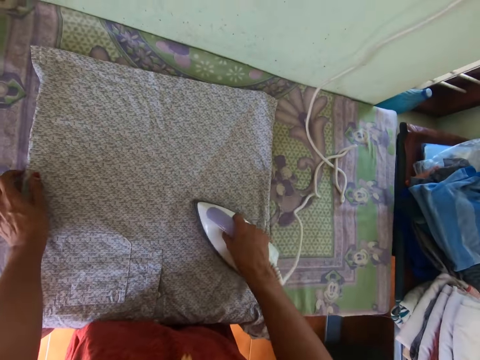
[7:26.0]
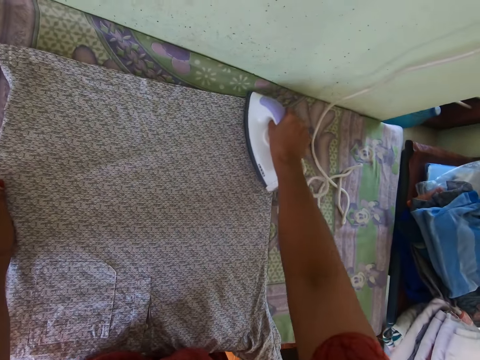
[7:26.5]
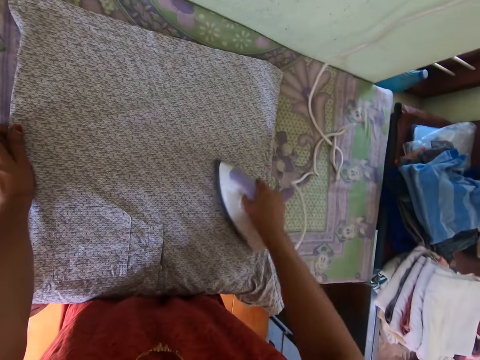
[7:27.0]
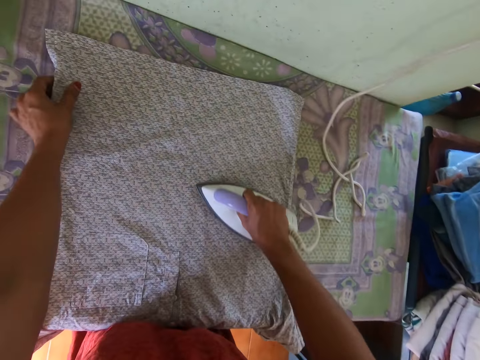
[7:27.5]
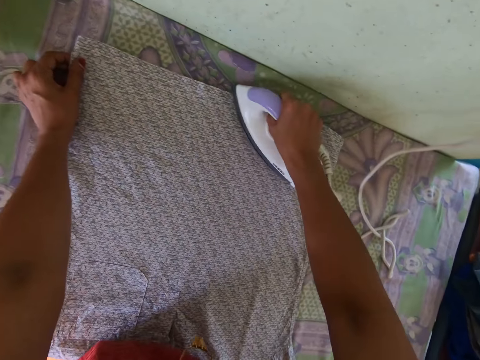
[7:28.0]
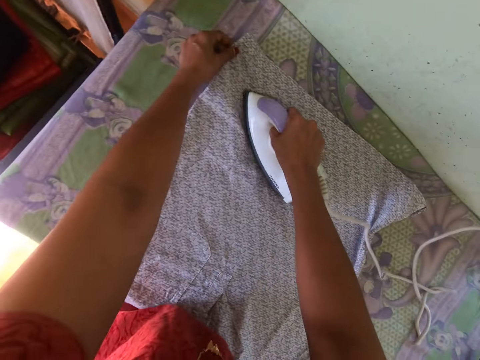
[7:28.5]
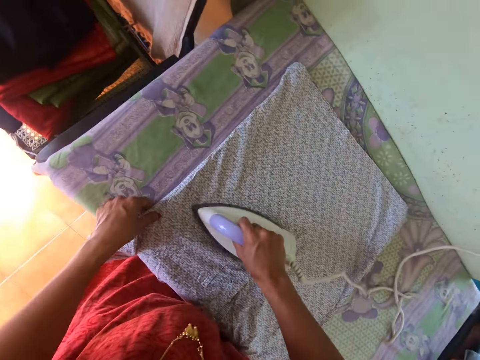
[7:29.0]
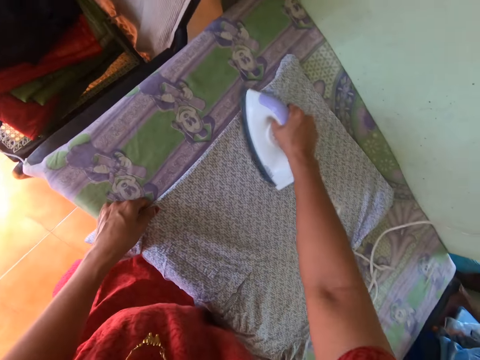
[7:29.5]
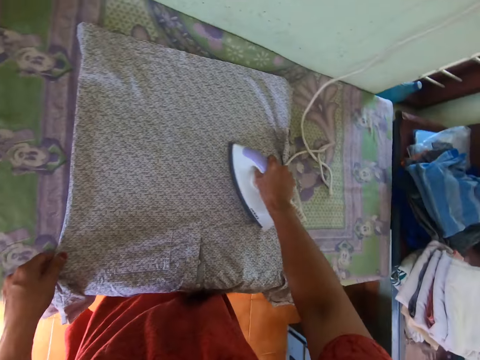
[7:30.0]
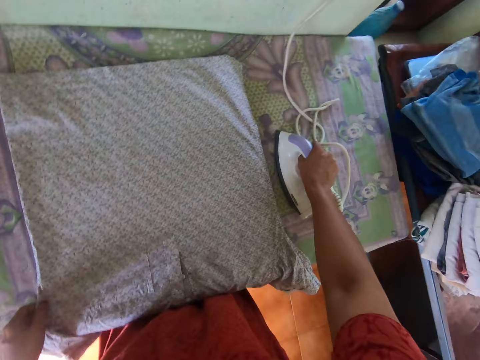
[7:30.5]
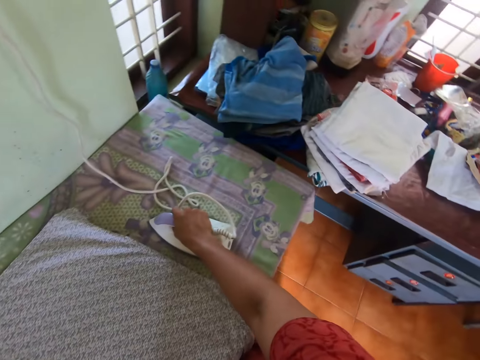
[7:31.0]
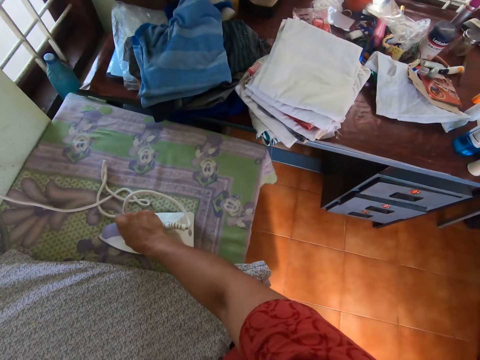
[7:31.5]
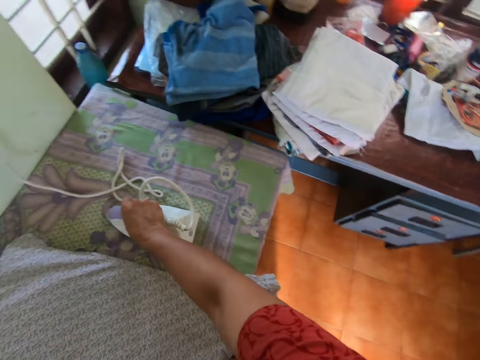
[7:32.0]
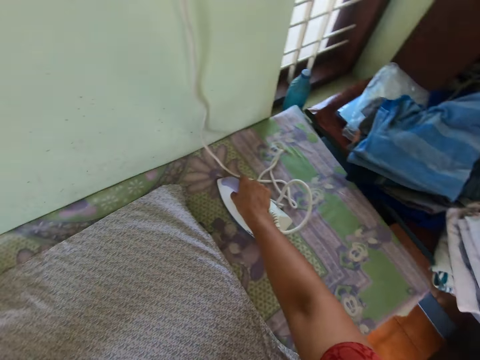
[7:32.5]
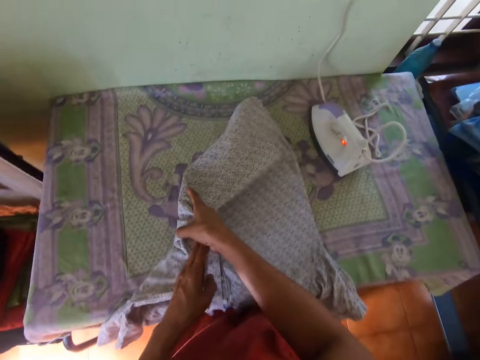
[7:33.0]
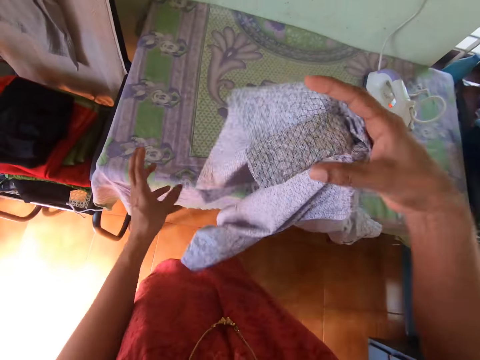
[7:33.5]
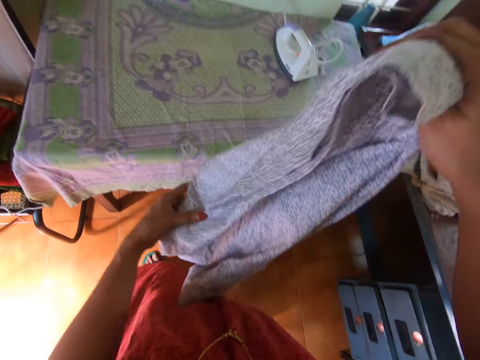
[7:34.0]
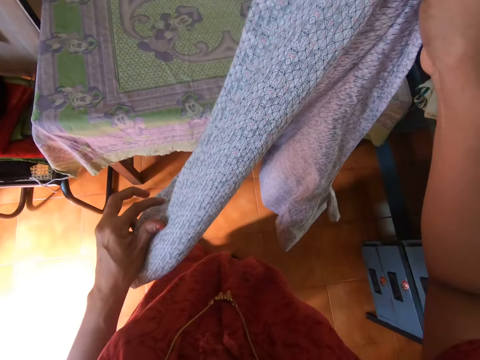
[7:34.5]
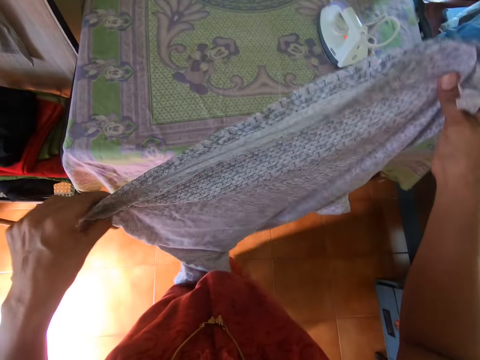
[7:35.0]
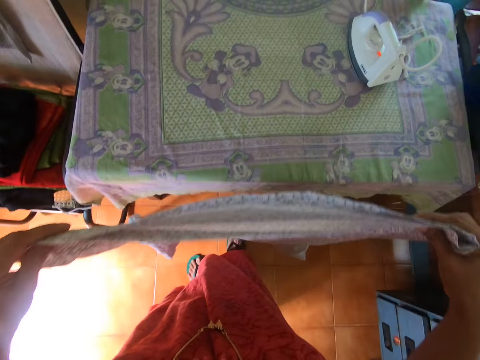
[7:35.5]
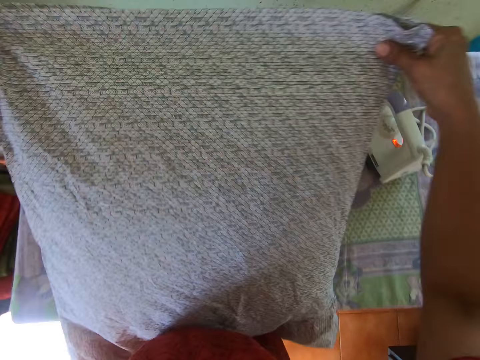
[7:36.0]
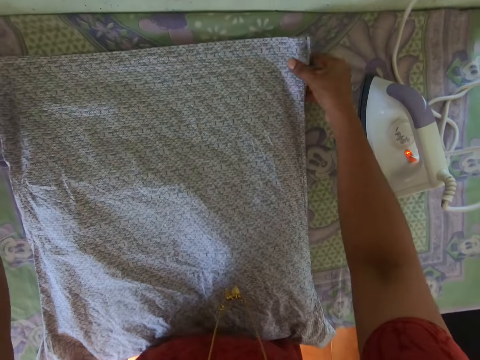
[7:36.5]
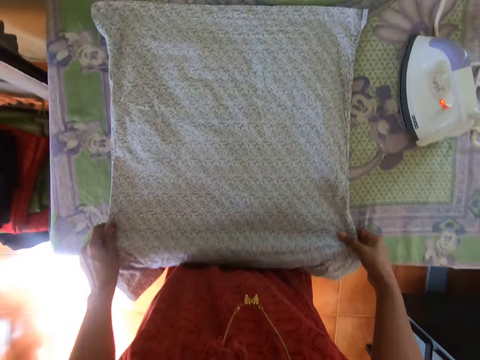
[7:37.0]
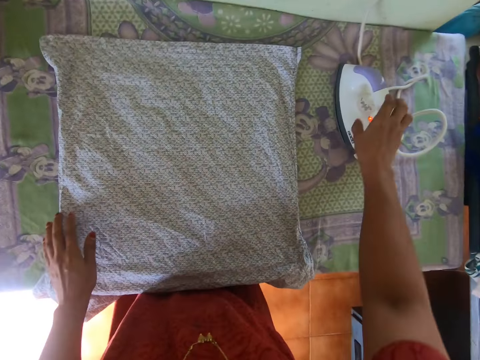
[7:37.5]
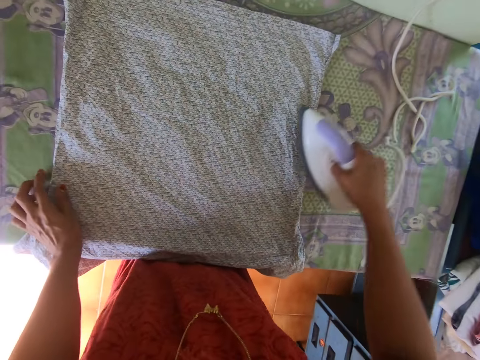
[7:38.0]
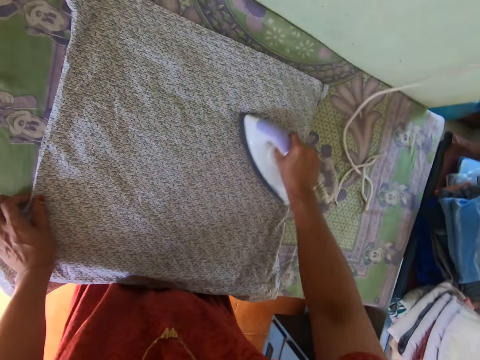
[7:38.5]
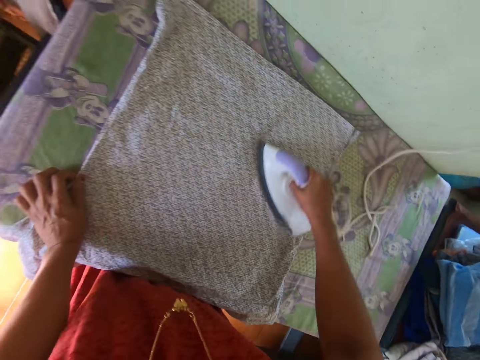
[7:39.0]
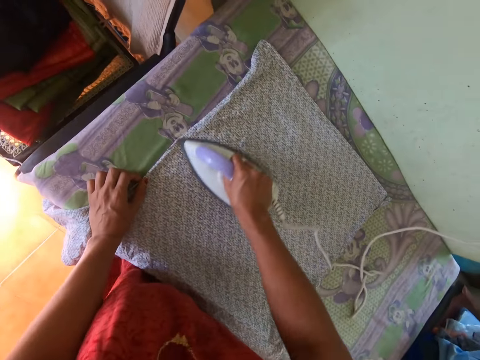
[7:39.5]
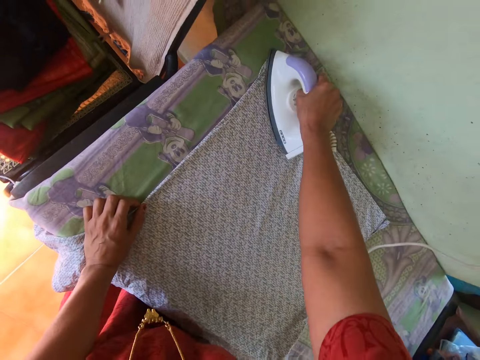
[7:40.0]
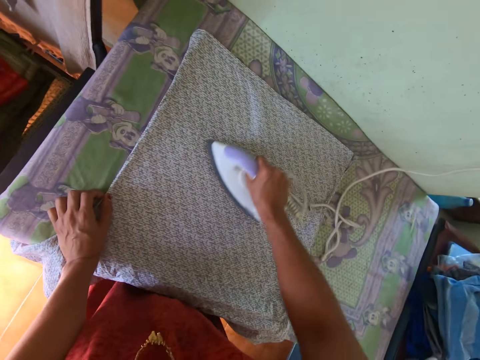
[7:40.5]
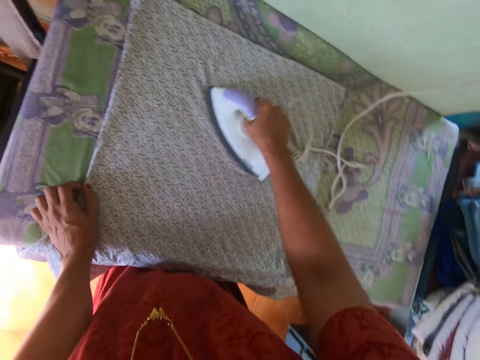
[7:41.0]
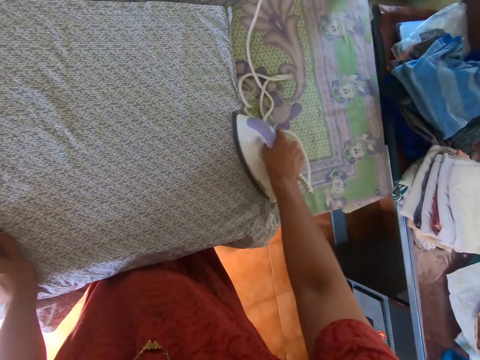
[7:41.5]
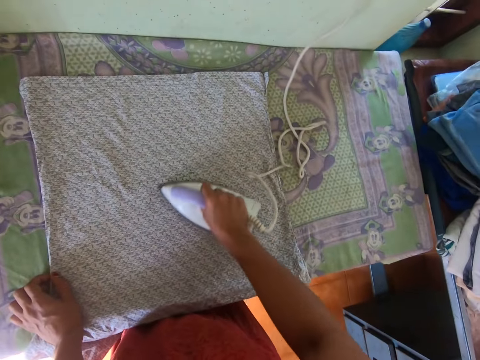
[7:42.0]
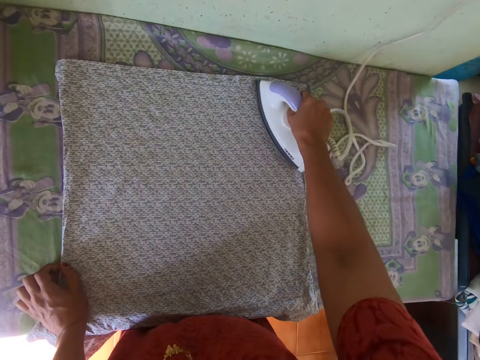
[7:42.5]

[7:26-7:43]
The camera wearer picks the pressing iron from the table with her right hand. She smoothens the shirt on the table with the pressing iron in her right hand. She holds the shirt on the table with her left hand. She picks the shirt from the table with both hands. She turns the t-shirt around. She drops the shirt on the table with both hands. She adjusts the shirt on the table with both hands. She picks the pressing iron from the table with her right hand. She smoothens the shirt on the table with the pressing iron in her right hand.

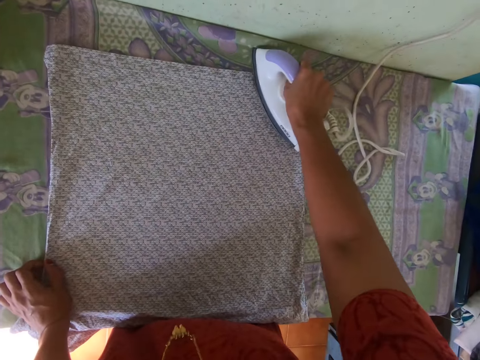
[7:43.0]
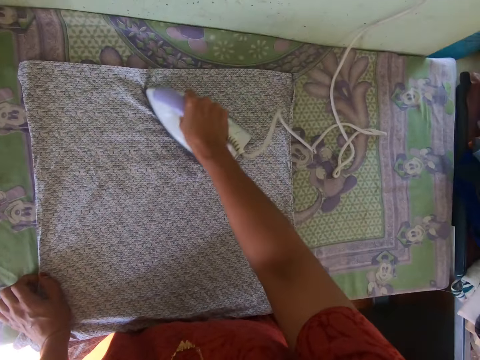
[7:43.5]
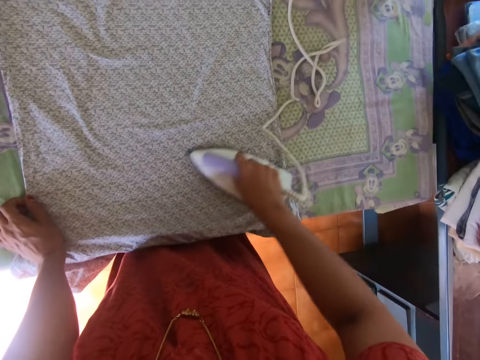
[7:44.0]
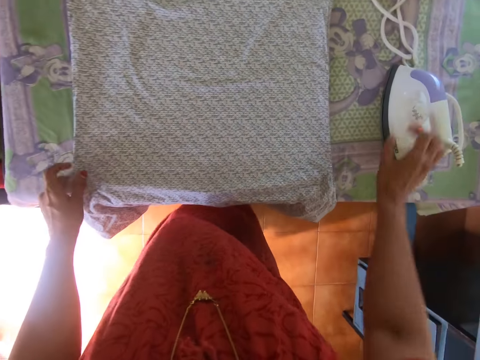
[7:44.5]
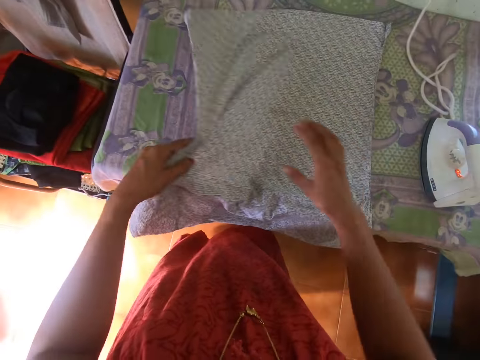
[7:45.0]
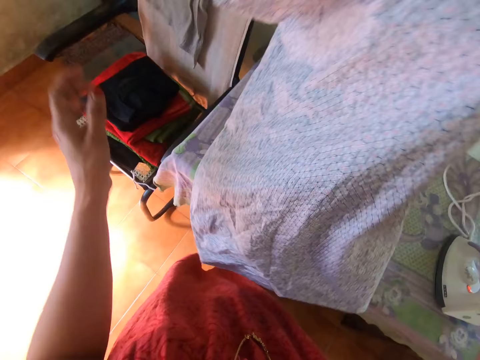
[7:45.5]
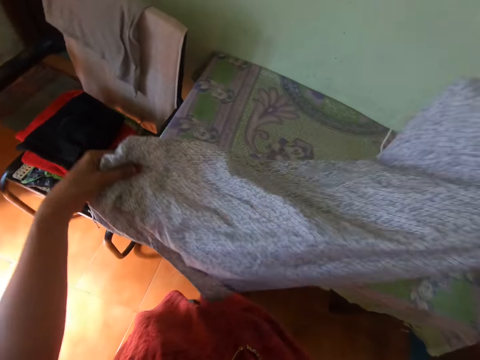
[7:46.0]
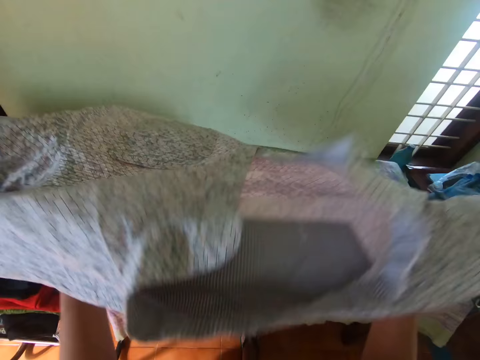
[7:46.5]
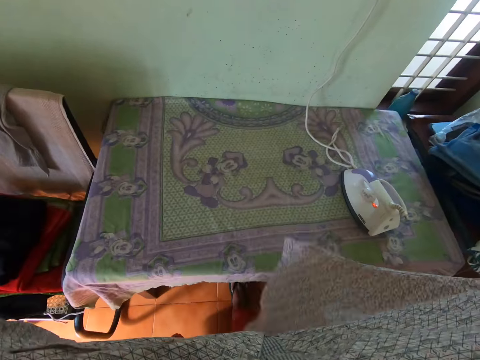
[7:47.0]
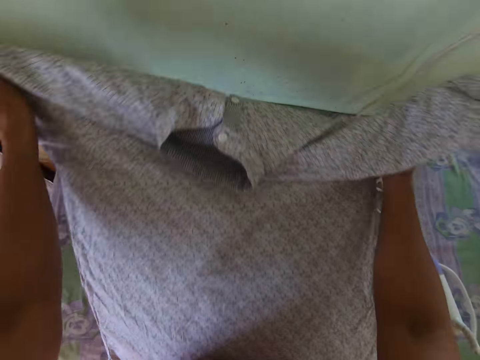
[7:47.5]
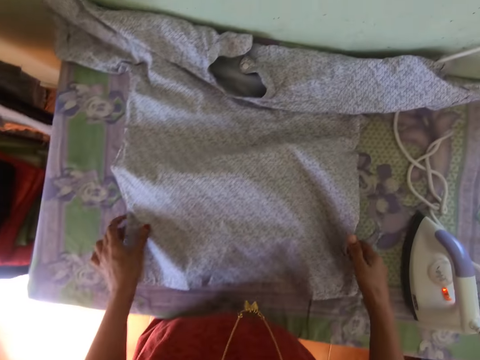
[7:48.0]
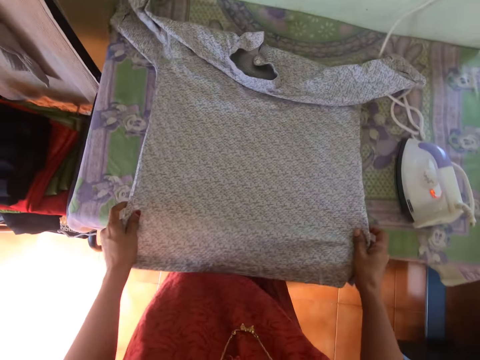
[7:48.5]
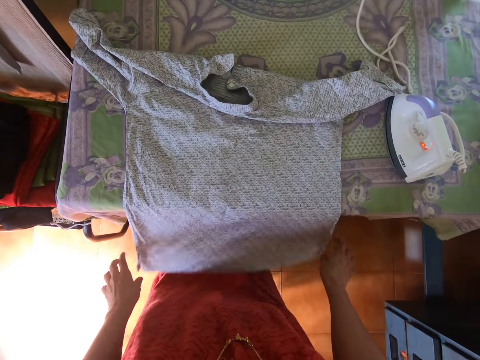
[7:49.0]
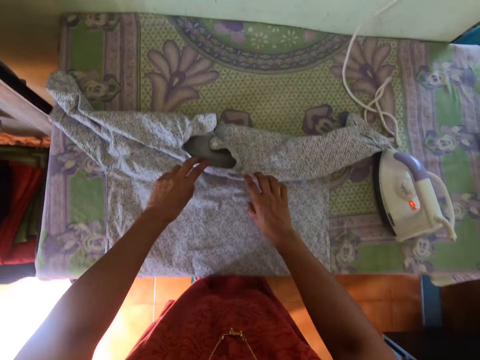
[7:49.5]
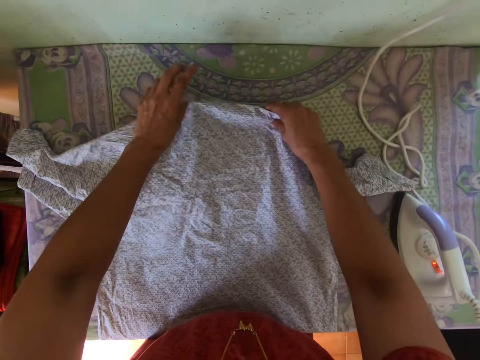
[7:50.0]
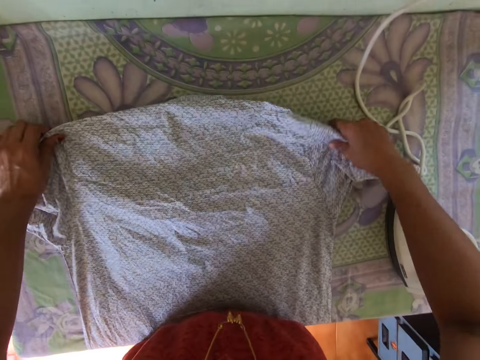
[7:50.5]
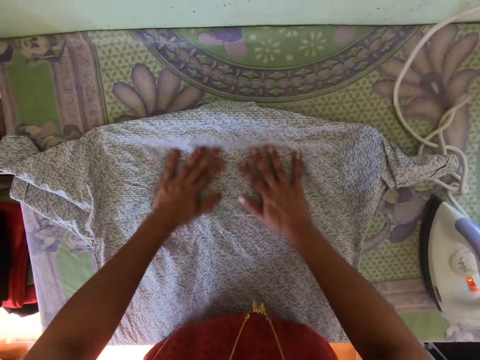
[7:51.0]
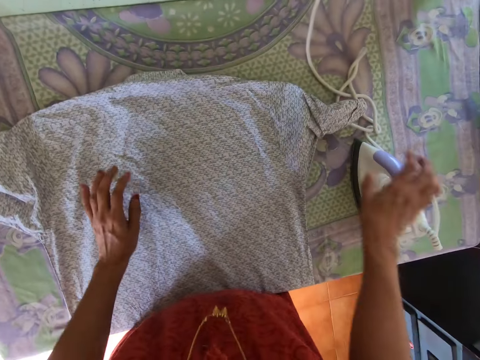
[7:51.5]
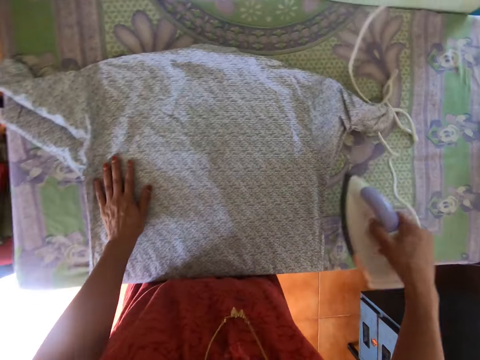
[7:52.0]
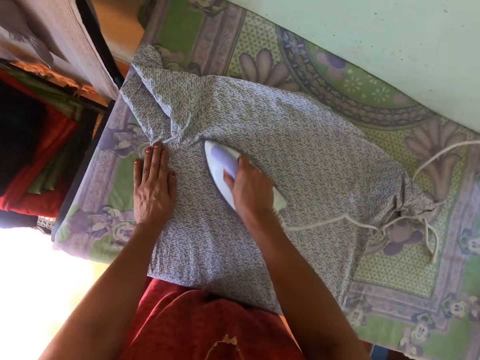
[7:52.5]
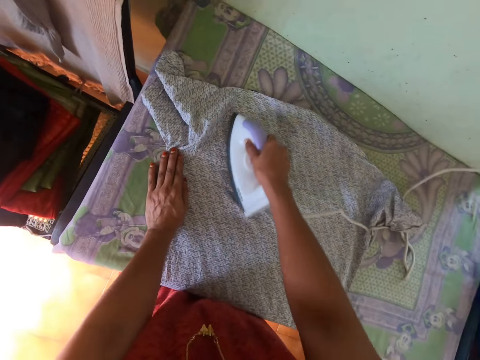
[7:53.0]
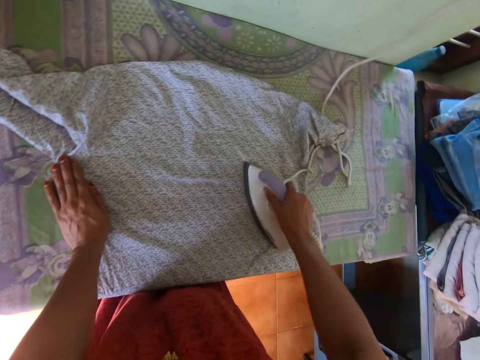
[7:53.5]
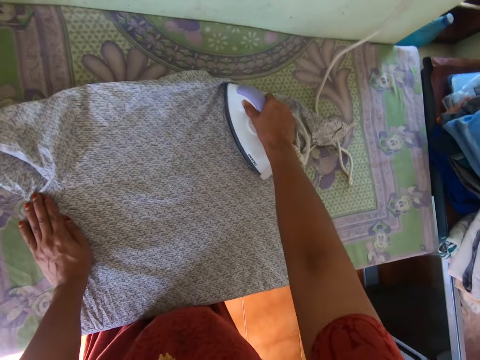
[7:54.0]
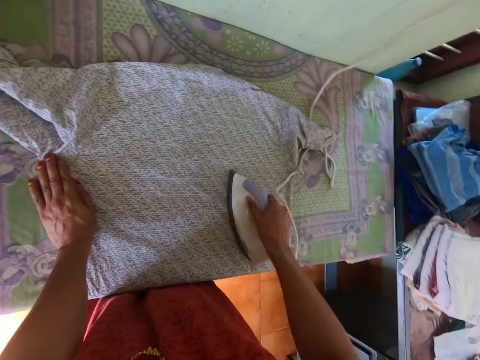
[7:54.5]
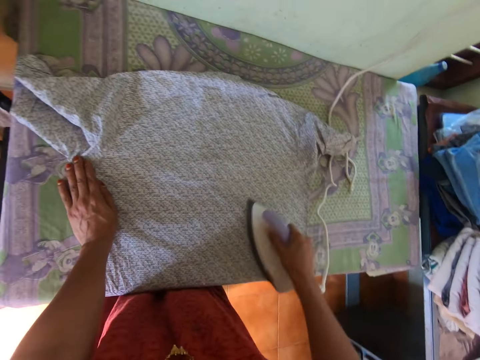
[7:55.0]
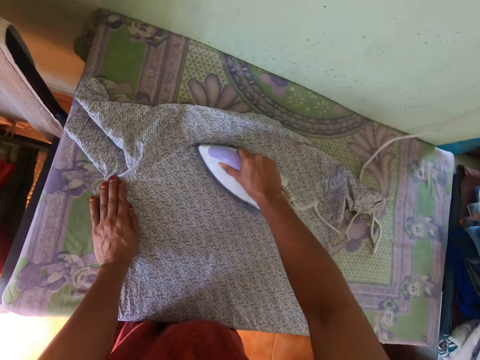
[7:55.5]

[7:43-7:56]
The camera wearer drops the pressing iron on the table with her right hand. She picks the shirt from the table with both hands. She drops the shirt on the table with both hands. She adjusts the shirt on the table with both hands. She picks the pressing iron from the table with her right hand. She smoothens the shirt on the table with the pressing iron in her right hand.
